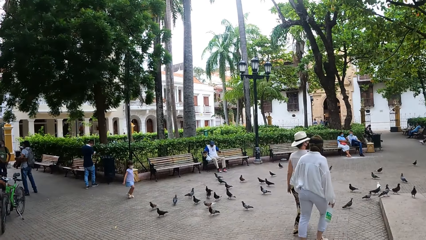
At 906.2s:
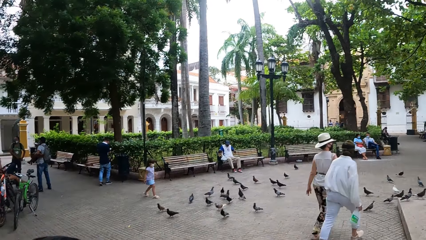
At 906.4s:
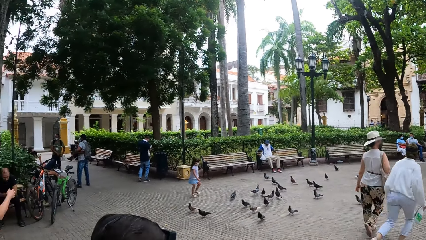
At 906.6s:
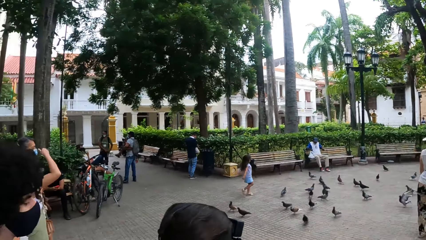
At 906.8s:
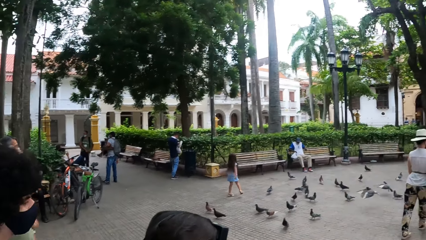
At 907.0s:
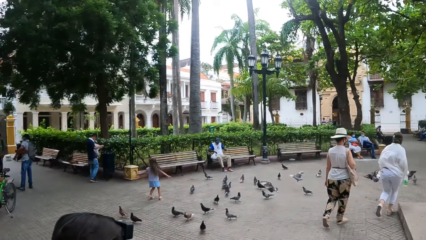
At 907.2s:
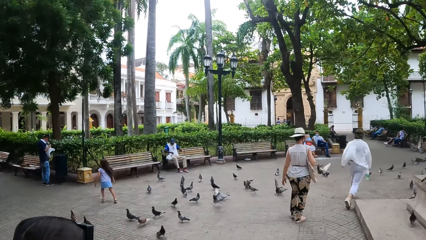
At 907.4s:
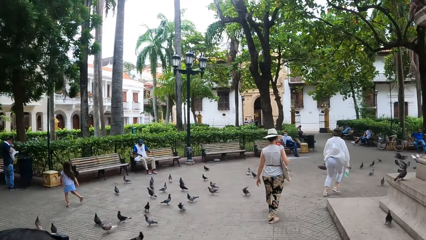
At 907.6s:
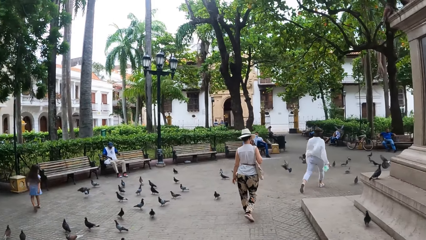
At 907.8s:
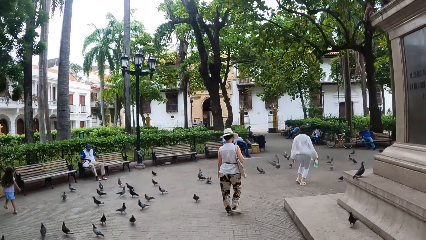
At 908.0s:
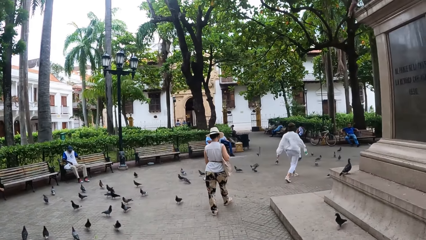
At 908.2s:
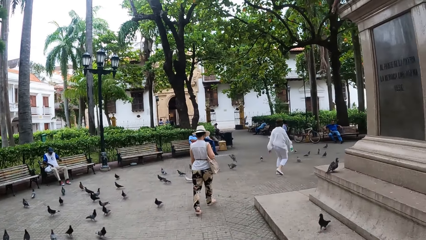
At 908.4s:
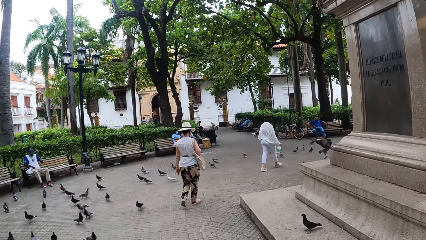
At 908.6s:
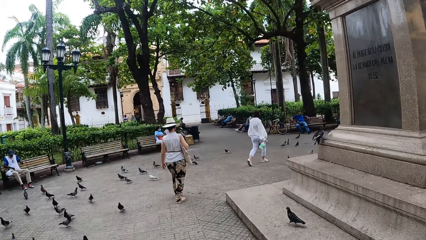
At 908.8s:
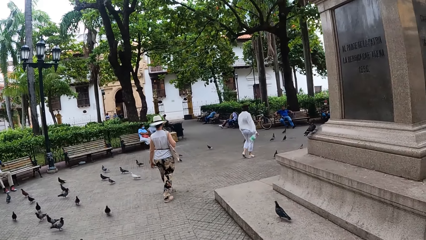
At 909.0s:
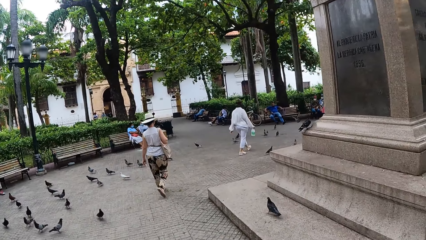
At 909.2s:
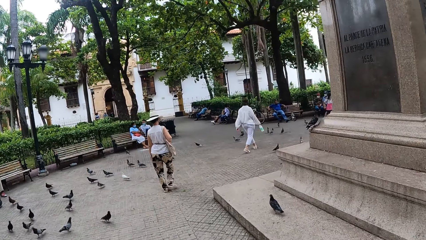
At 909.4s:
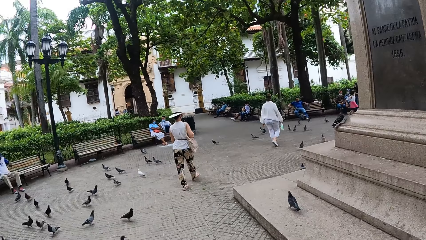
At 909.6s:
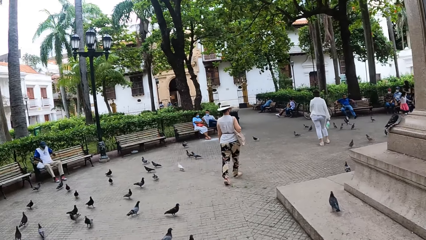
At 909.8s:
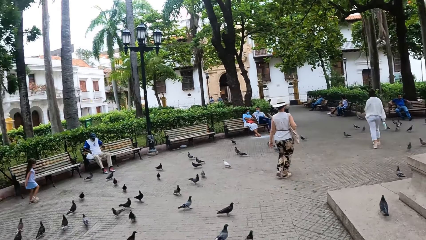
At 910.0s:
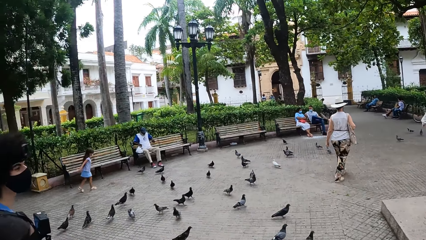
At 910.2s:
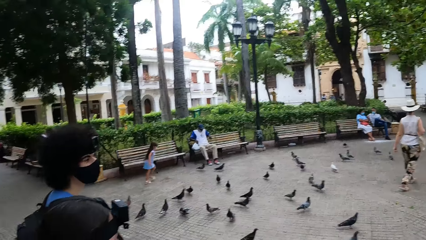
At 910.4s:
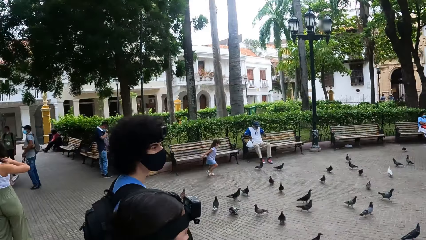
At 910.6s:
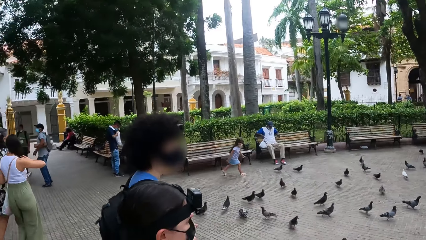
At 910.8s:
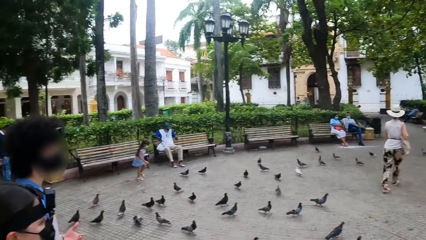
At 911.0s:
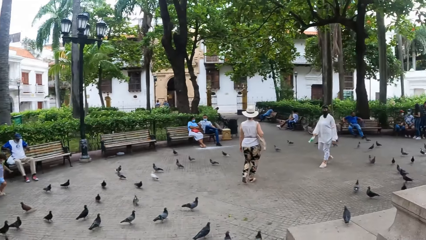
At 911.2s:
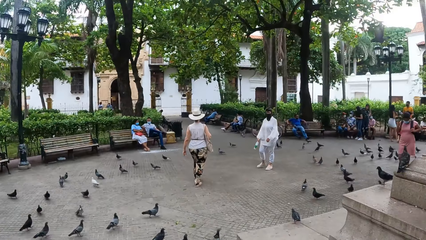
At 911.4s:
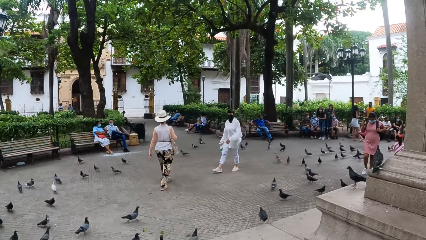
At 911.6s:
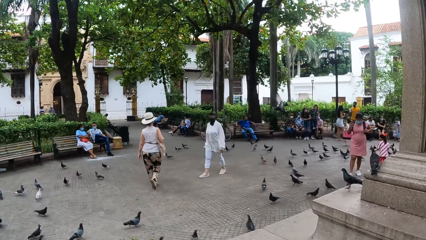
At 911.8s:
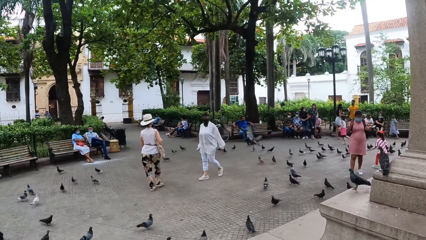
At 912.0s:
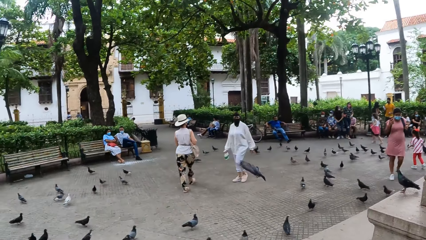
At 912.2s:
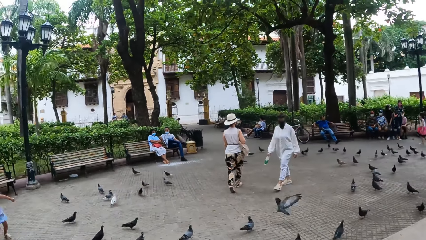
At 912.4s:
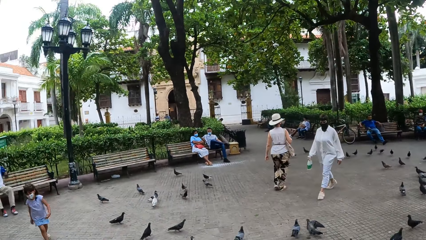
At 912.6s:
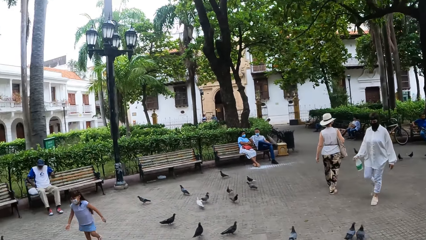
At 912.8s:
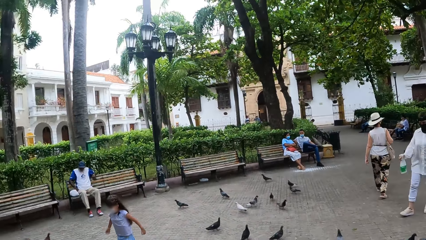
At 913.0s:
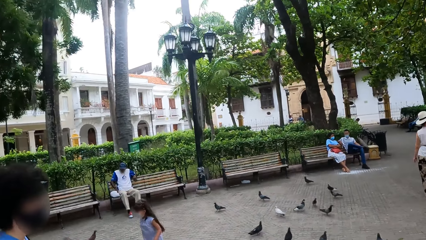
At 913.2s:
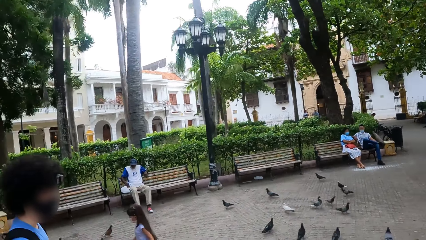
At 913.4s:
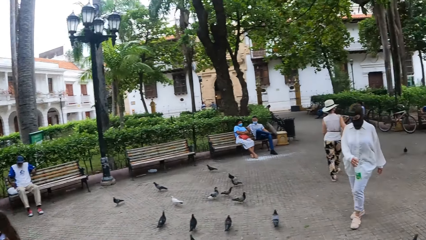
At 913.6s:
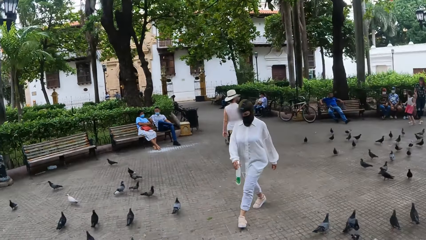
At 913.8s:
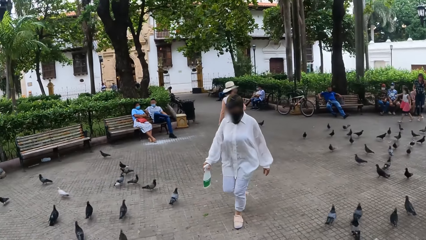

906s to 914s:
The camera wearer walks on the walkway.

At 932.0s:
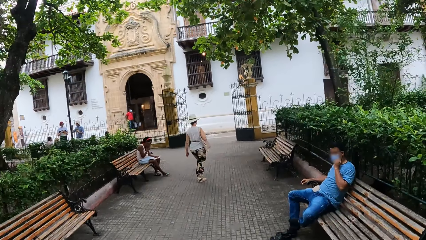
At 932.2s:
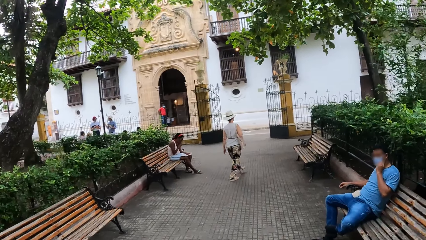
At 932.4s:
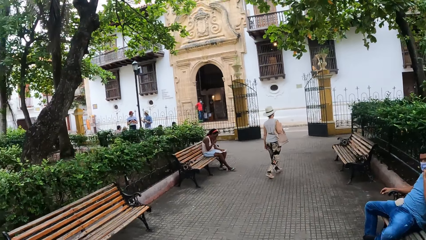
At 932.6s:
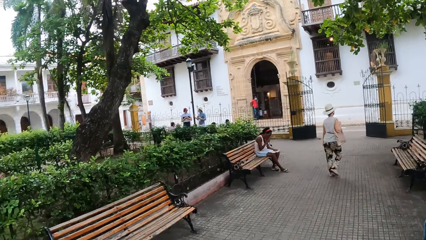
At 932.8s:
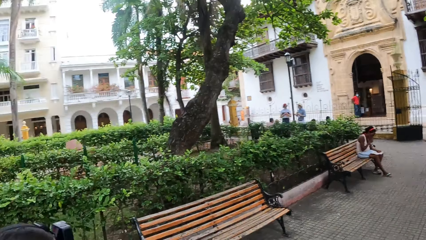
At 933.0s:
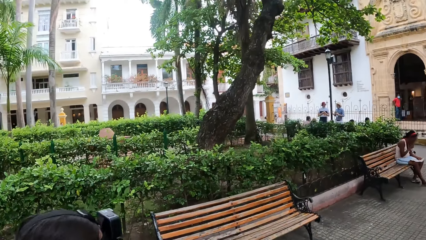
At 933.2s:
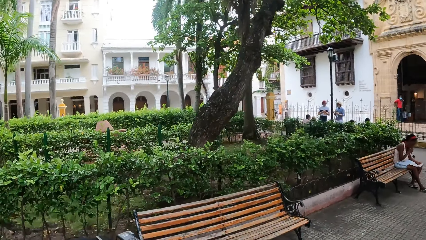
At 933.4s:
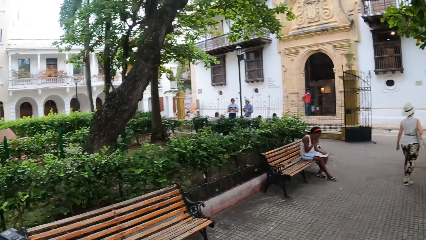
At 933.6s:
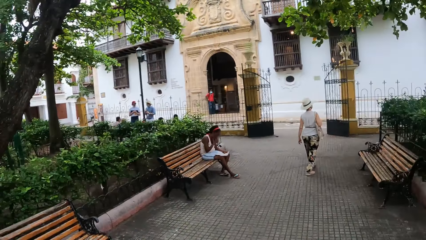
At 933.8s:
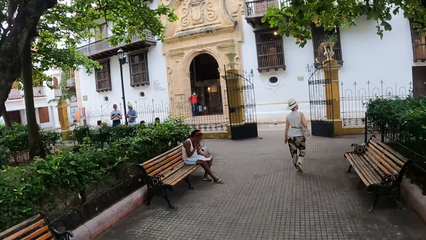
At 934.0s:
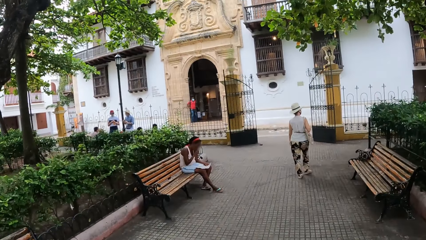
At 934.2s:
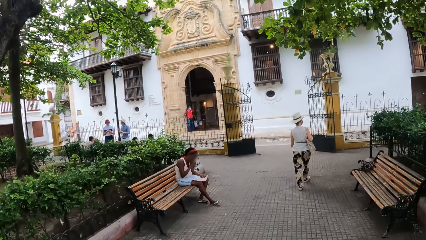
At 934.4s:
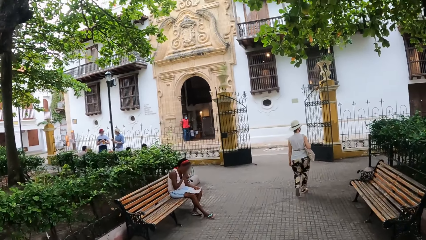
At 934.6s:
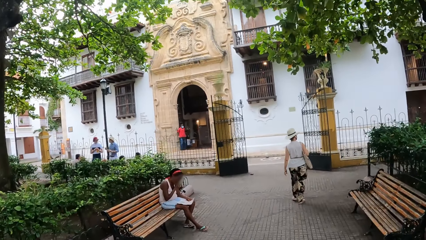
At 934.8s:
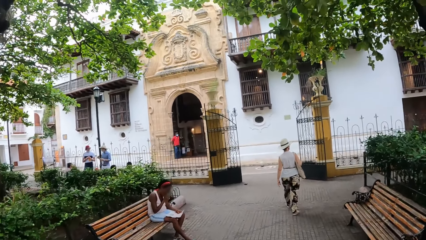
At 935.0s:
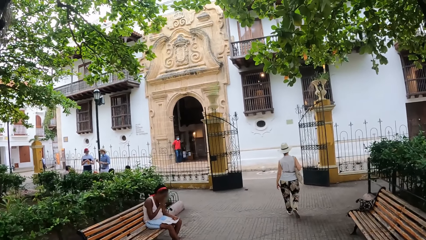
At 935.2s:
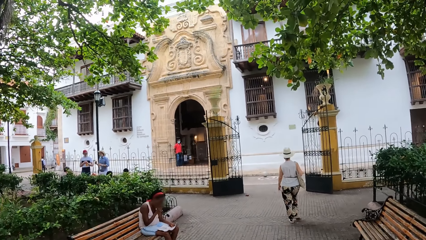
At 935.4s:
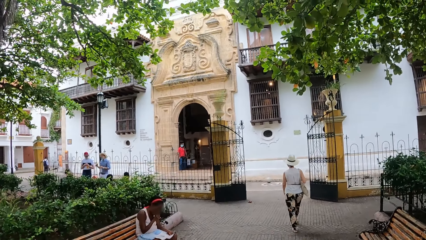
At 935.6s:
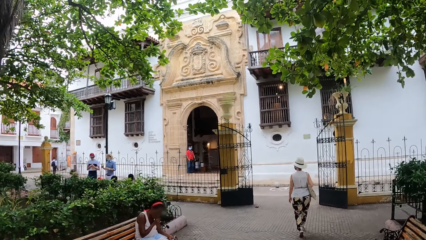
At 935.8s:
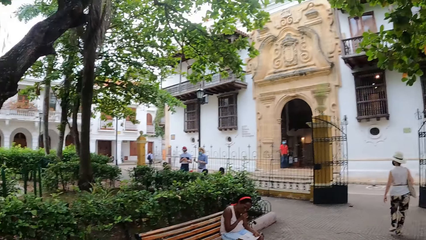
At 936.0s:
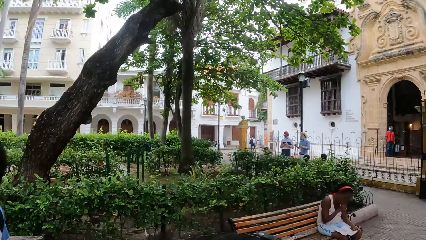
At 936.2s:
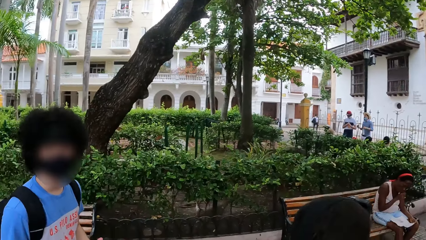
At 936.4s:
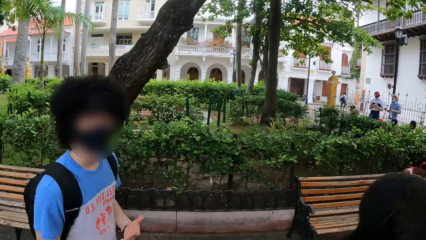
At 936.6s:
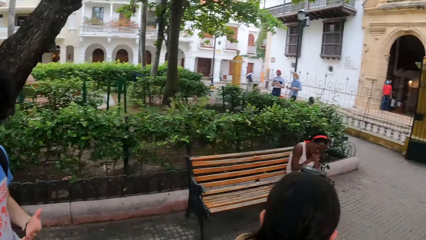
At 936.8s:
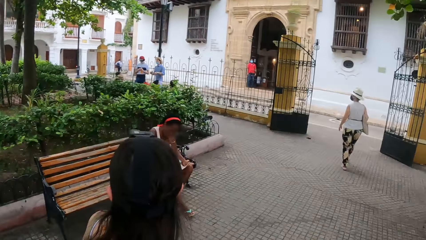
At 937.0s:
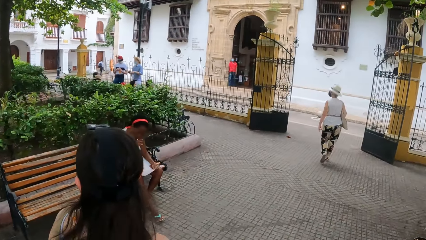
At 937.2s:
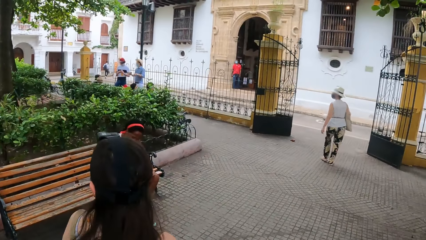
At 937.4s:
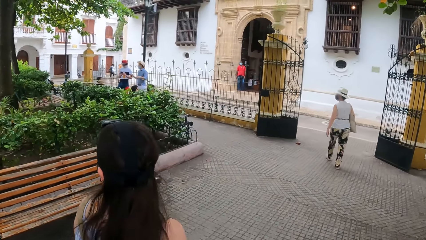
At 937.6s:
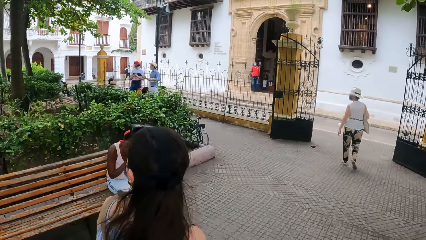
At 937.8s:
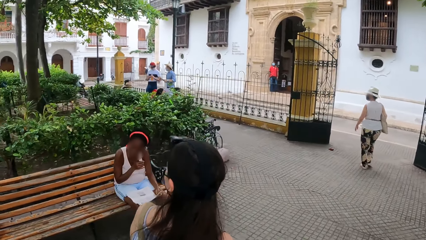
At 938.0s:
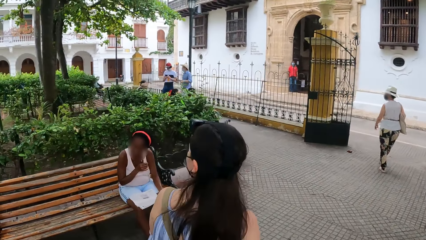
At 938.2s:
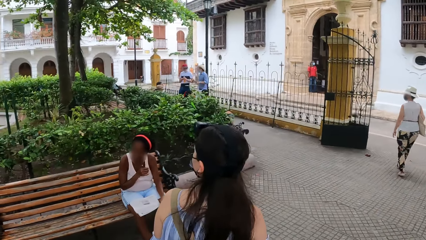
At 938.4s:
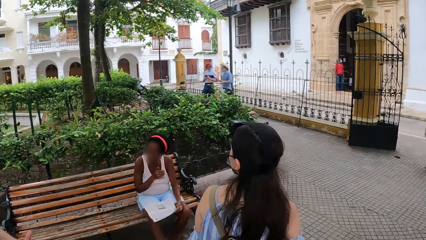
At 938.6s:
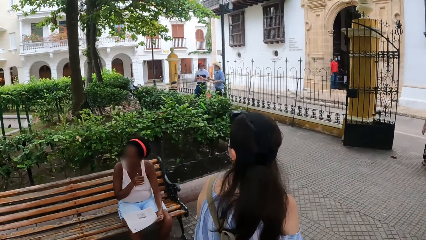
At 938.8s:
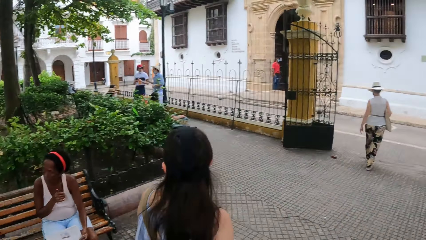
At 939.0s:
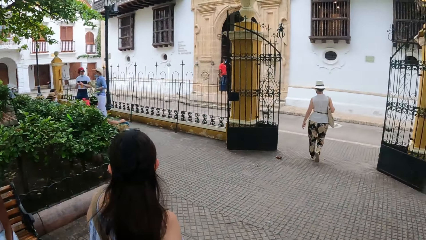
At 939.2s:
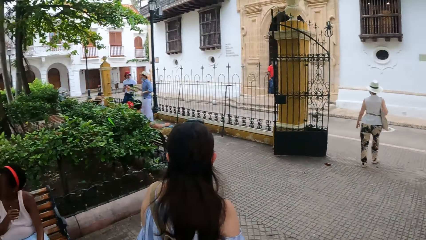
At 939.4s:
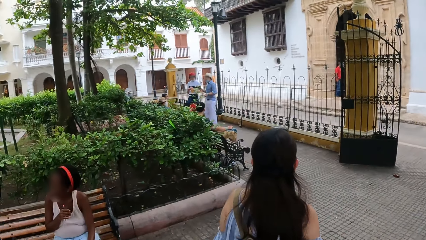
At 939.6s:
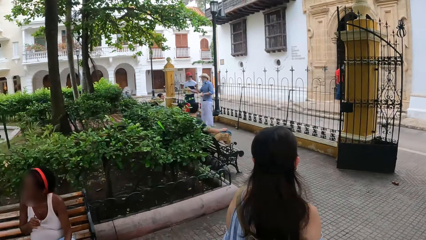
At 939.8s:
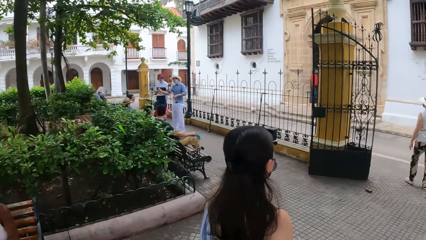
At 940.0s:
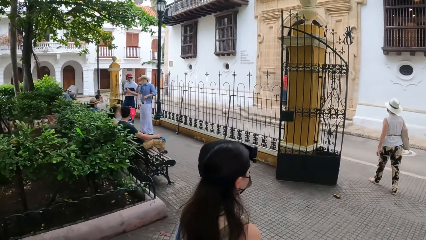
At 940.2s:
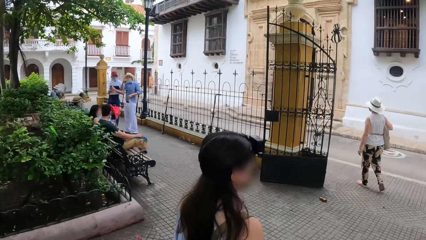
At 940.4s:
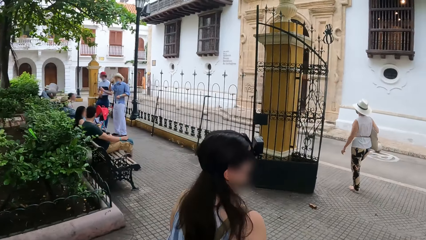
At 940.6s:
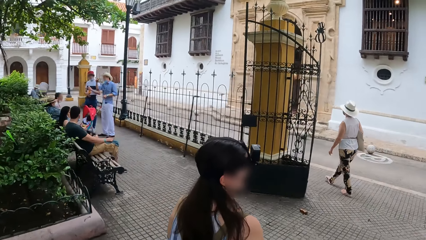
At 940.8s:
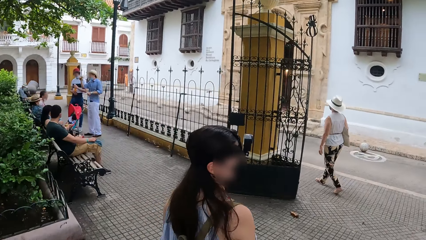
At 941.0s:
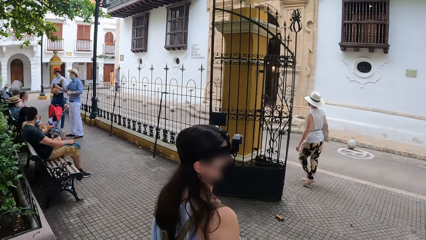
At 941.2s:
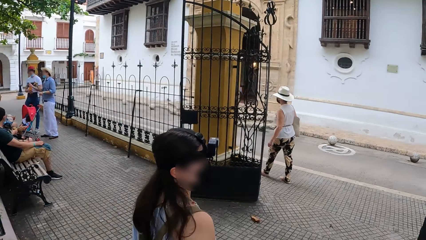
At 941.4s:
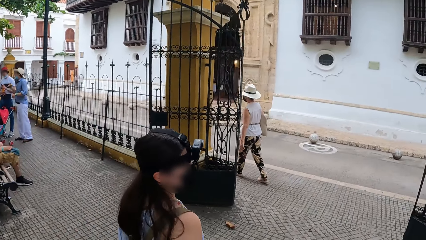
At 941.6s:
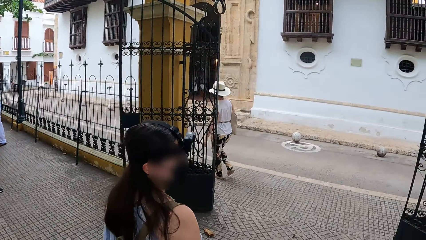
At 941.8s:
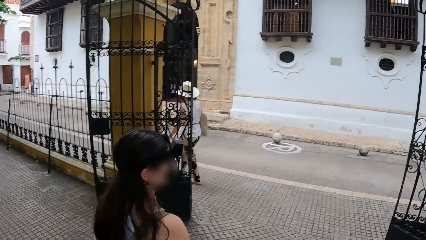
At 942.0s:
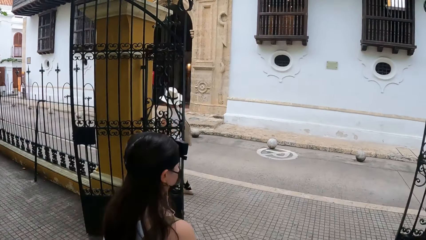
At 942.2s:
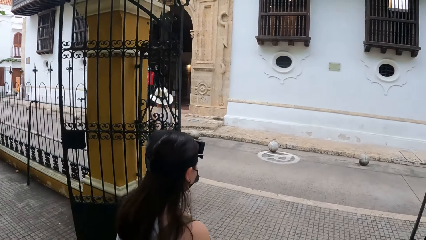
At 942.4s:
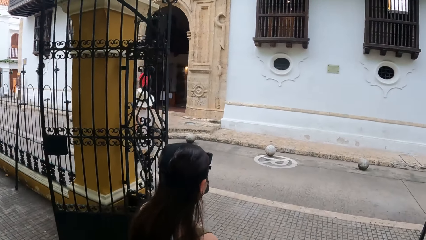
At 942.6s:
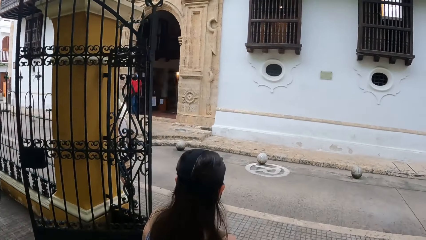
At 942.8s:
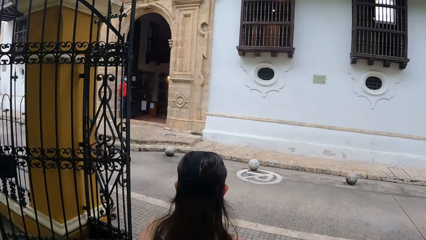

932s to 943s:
The camera wearer looks around. They look at a man.
